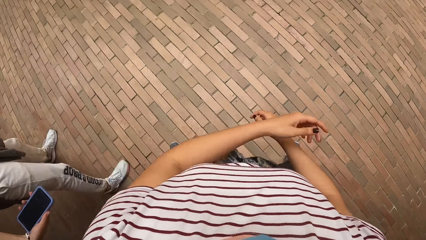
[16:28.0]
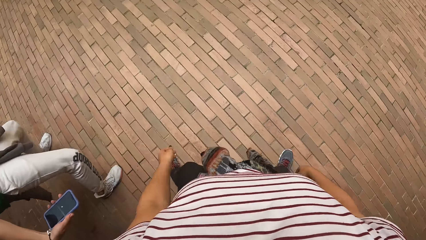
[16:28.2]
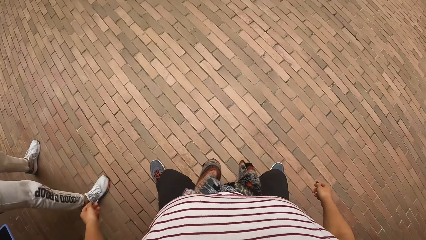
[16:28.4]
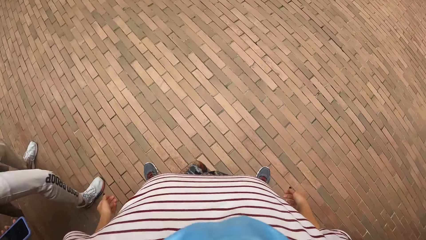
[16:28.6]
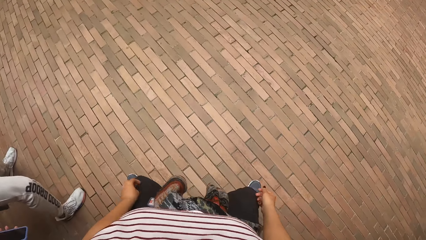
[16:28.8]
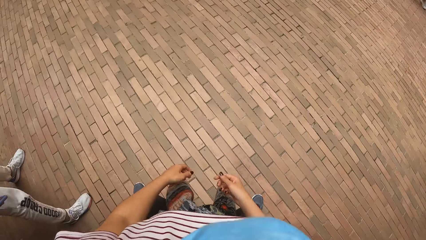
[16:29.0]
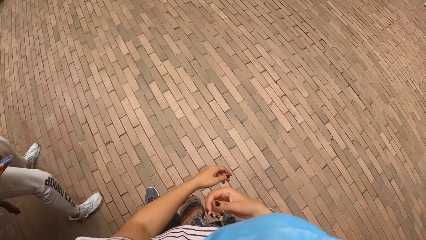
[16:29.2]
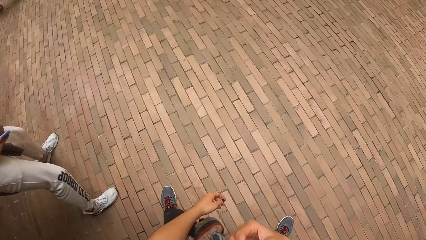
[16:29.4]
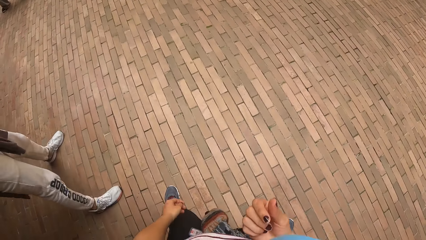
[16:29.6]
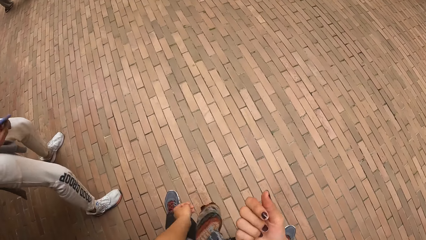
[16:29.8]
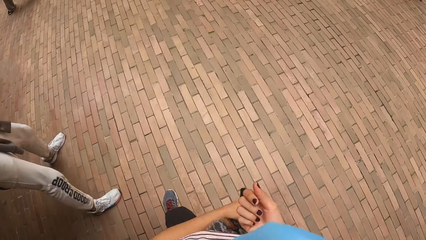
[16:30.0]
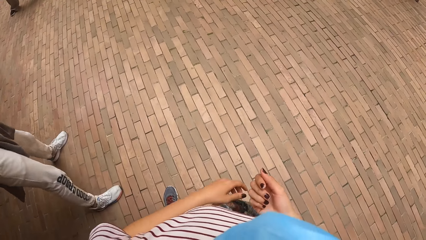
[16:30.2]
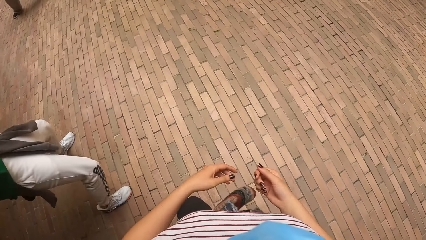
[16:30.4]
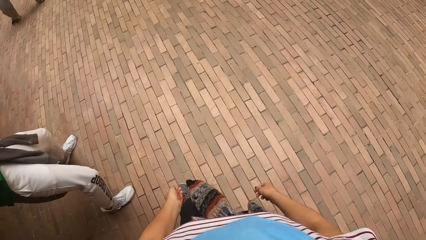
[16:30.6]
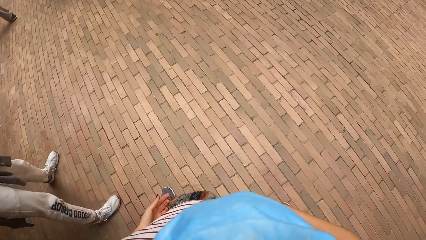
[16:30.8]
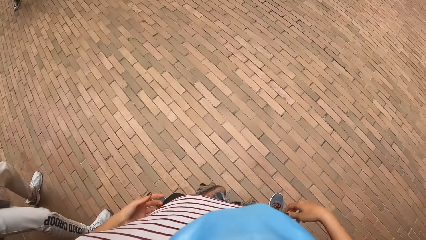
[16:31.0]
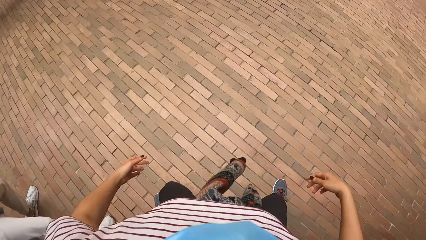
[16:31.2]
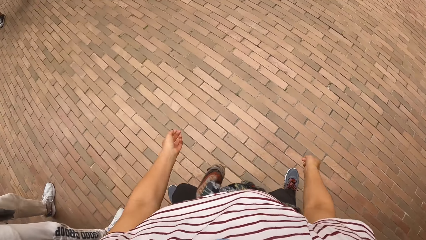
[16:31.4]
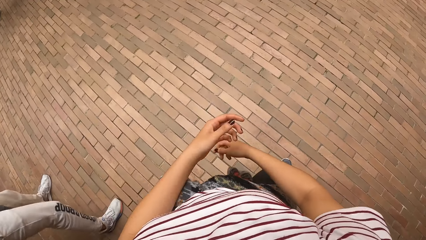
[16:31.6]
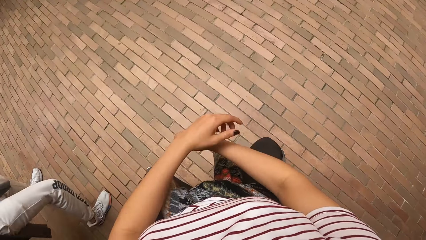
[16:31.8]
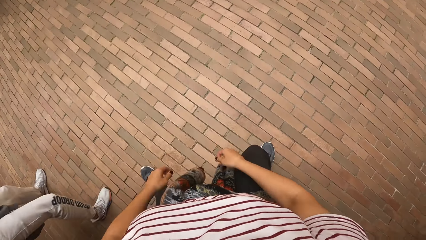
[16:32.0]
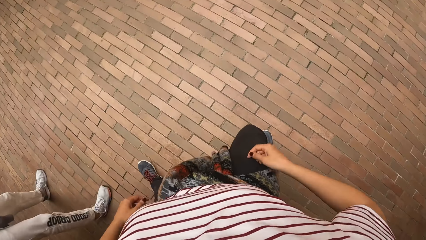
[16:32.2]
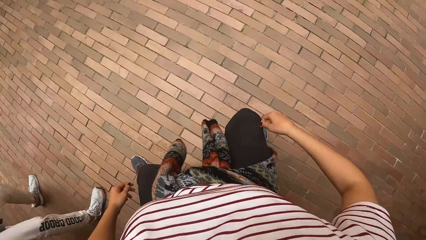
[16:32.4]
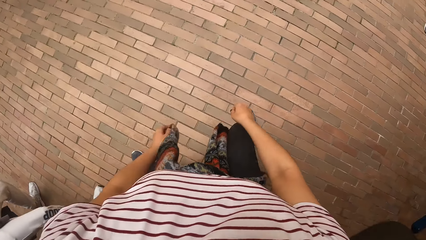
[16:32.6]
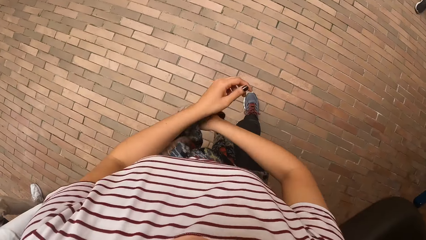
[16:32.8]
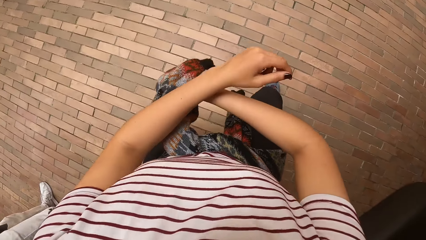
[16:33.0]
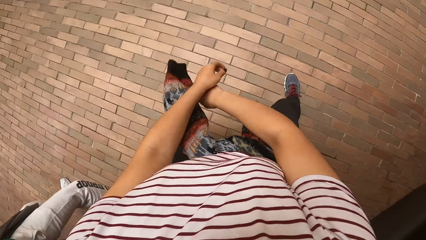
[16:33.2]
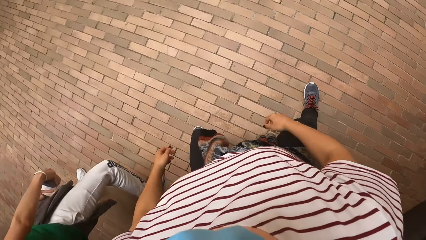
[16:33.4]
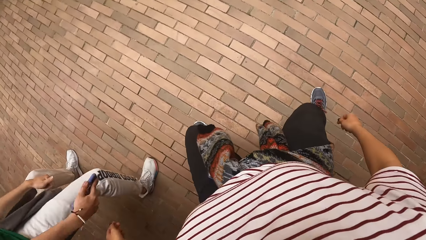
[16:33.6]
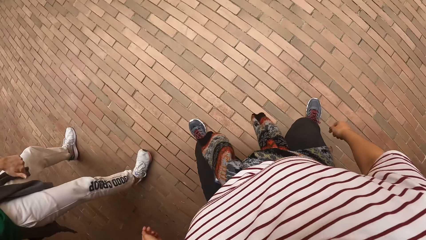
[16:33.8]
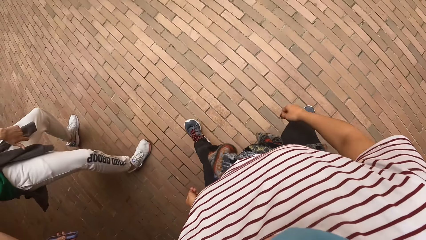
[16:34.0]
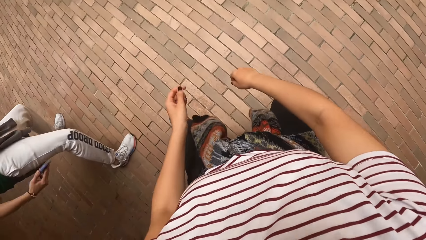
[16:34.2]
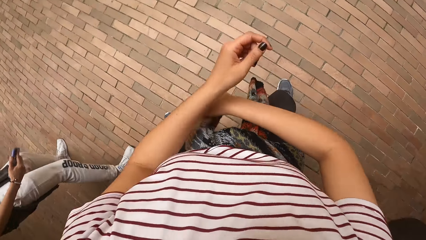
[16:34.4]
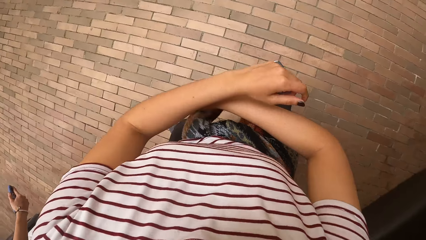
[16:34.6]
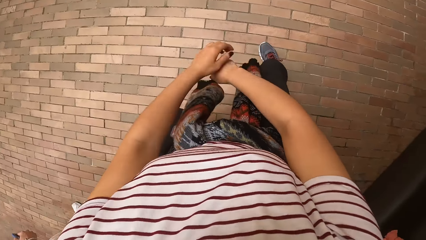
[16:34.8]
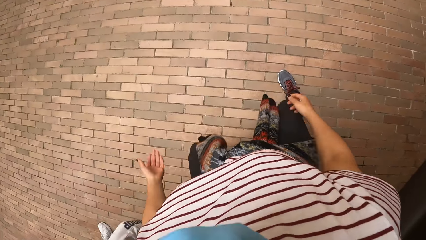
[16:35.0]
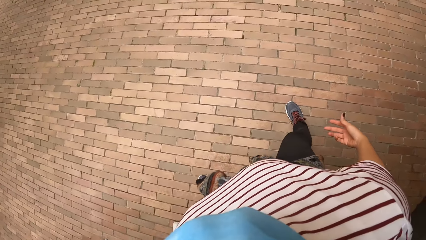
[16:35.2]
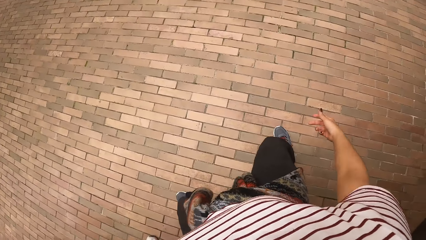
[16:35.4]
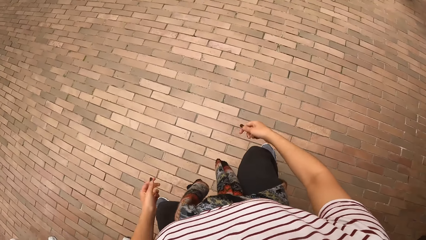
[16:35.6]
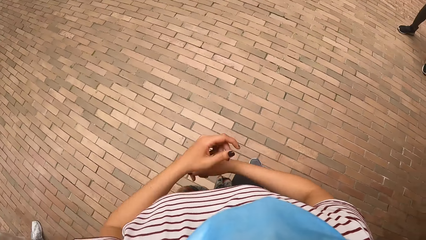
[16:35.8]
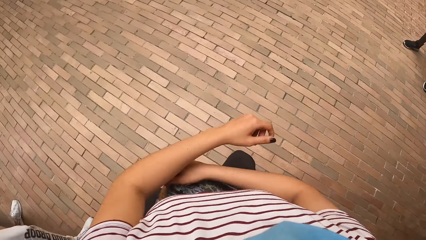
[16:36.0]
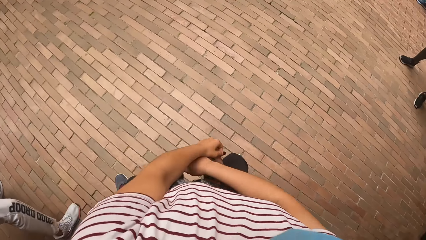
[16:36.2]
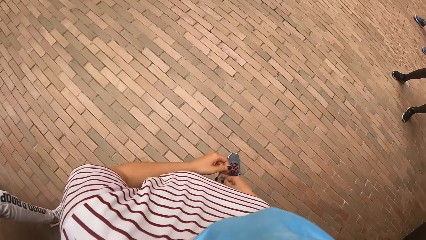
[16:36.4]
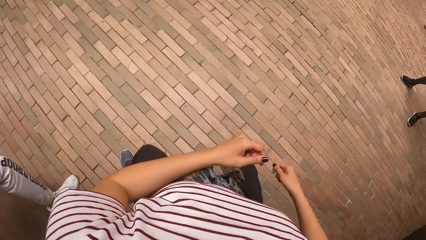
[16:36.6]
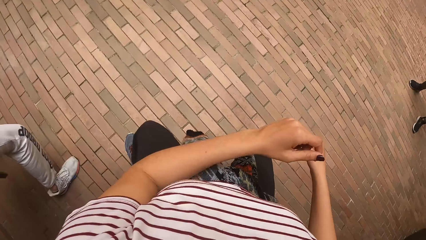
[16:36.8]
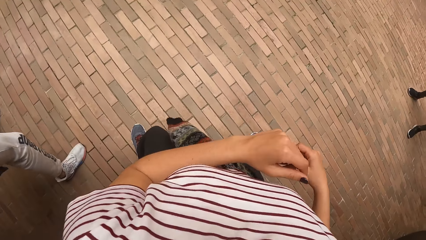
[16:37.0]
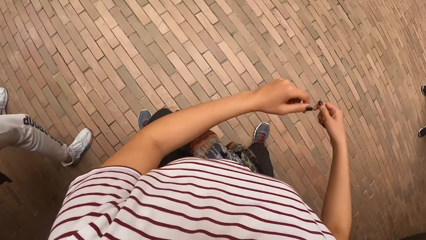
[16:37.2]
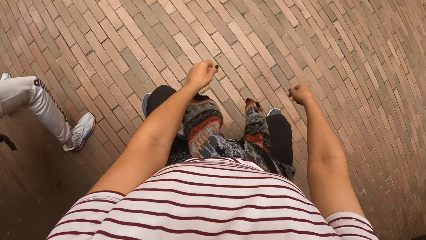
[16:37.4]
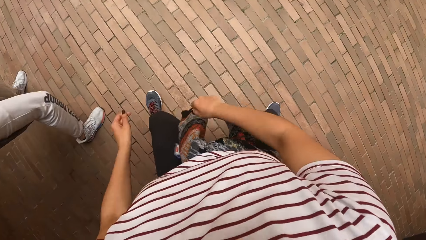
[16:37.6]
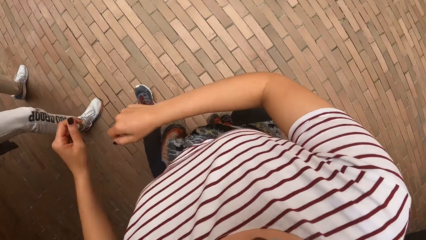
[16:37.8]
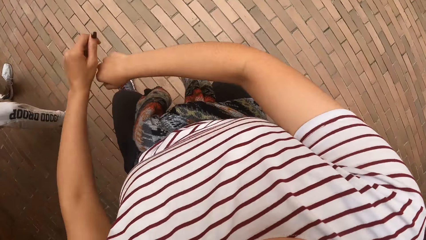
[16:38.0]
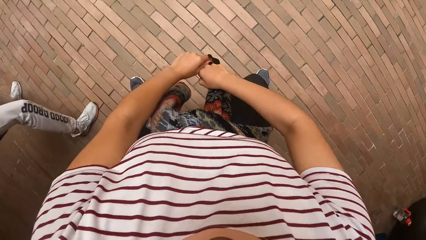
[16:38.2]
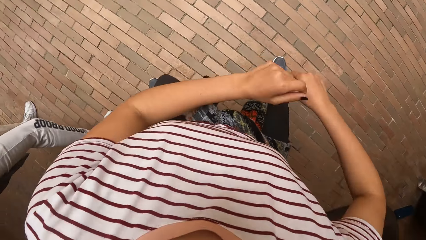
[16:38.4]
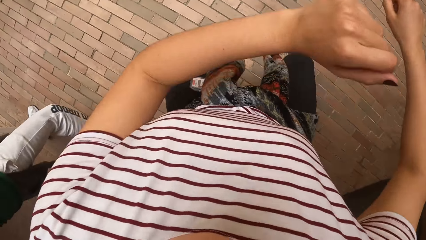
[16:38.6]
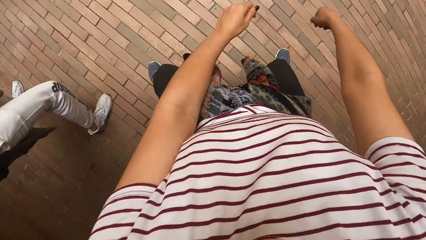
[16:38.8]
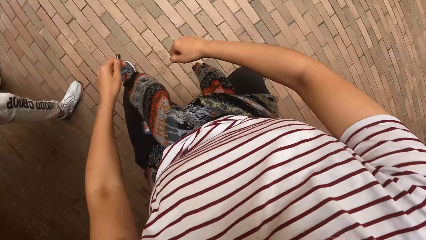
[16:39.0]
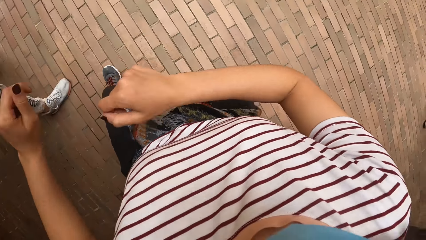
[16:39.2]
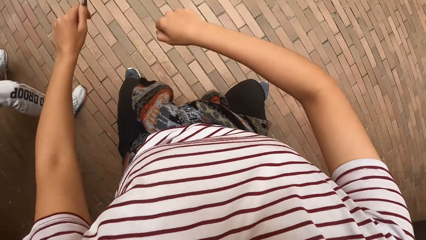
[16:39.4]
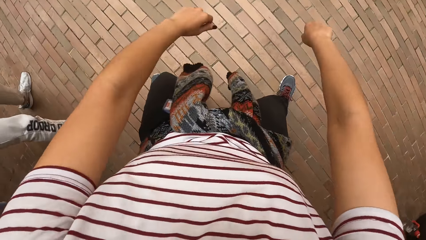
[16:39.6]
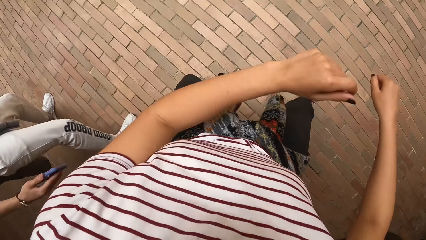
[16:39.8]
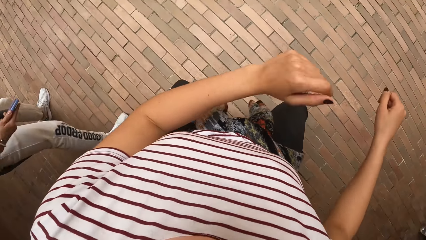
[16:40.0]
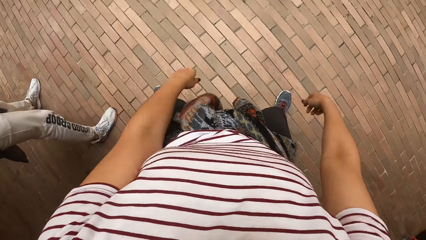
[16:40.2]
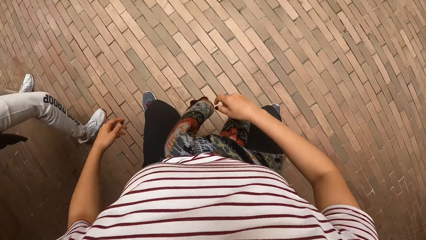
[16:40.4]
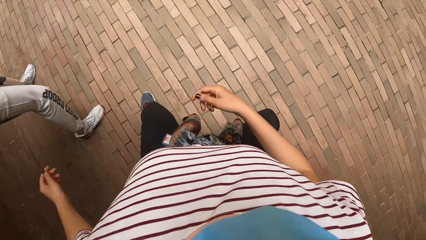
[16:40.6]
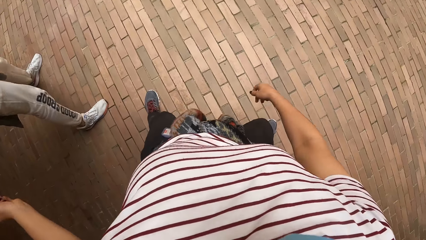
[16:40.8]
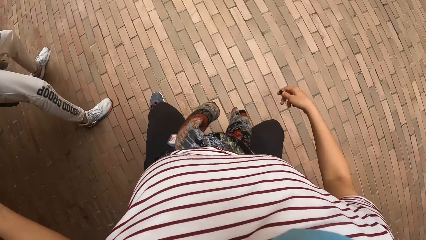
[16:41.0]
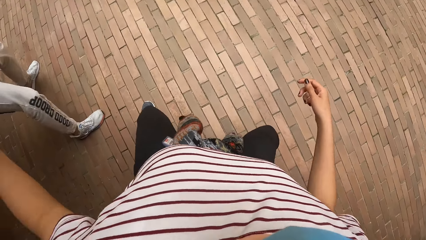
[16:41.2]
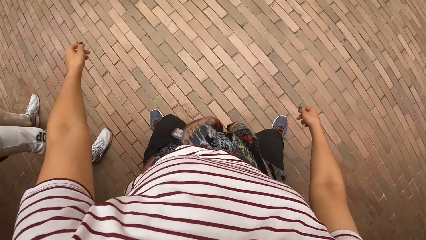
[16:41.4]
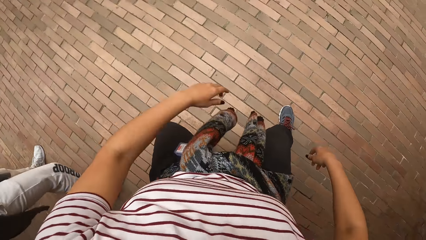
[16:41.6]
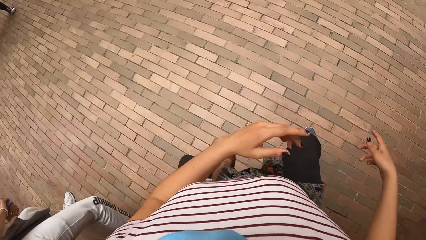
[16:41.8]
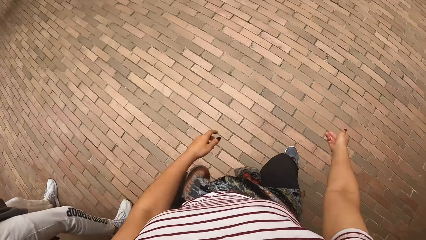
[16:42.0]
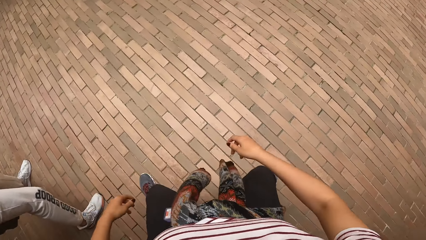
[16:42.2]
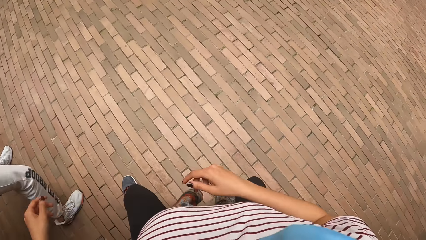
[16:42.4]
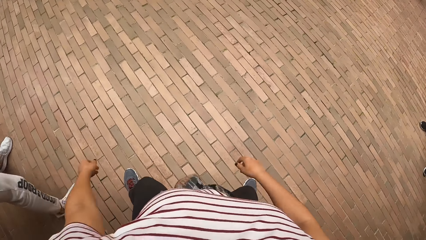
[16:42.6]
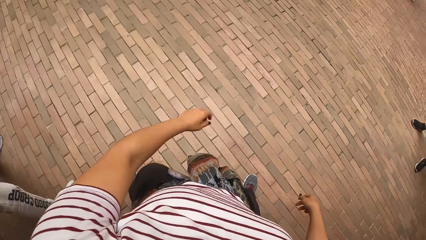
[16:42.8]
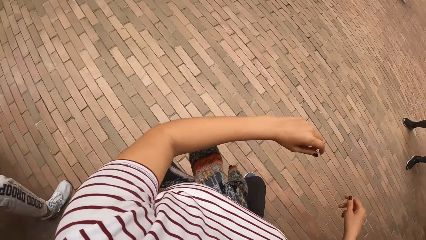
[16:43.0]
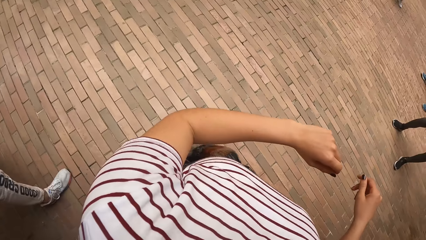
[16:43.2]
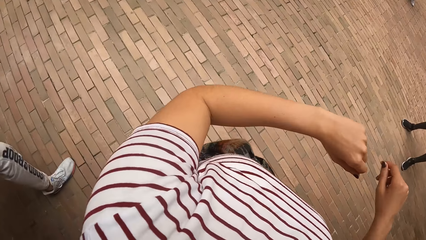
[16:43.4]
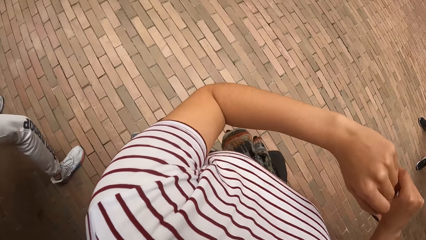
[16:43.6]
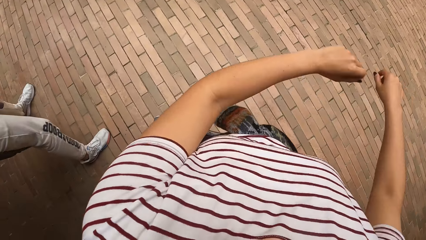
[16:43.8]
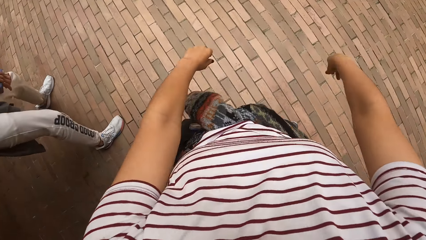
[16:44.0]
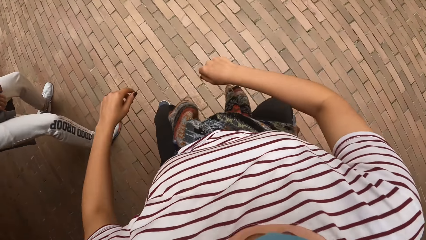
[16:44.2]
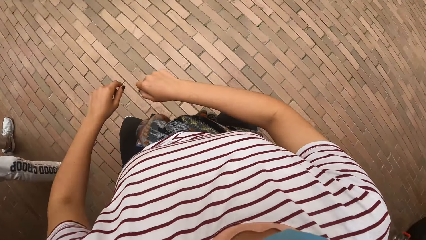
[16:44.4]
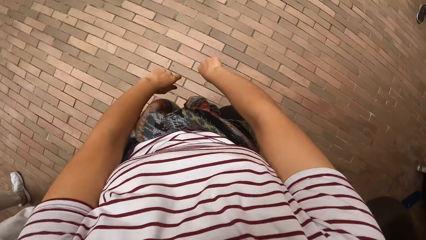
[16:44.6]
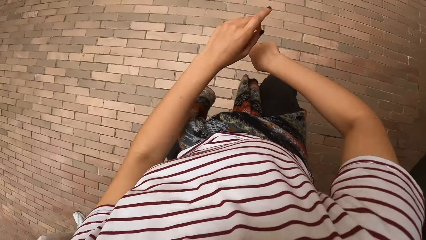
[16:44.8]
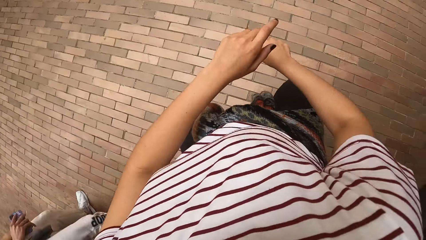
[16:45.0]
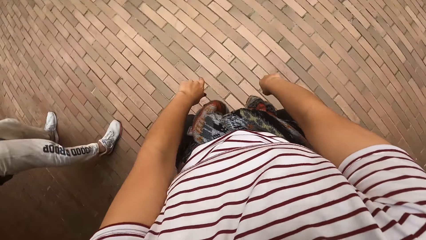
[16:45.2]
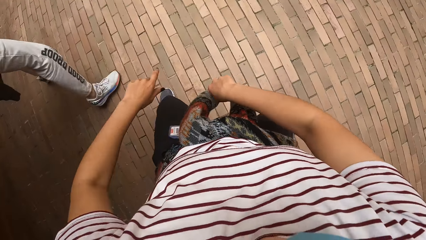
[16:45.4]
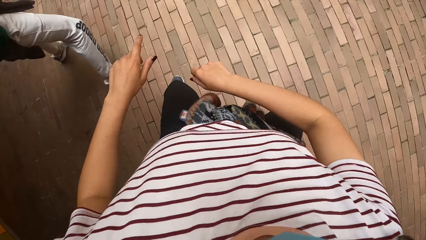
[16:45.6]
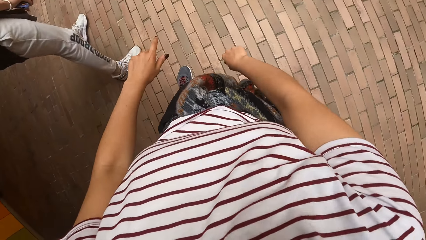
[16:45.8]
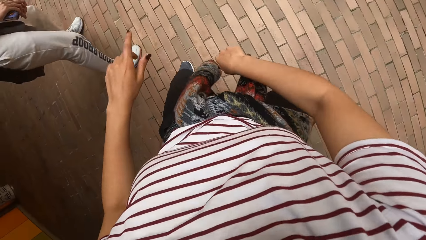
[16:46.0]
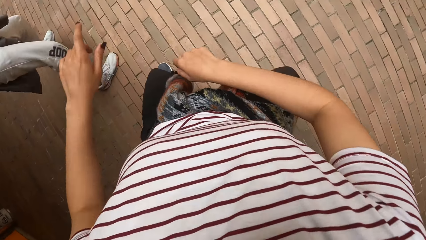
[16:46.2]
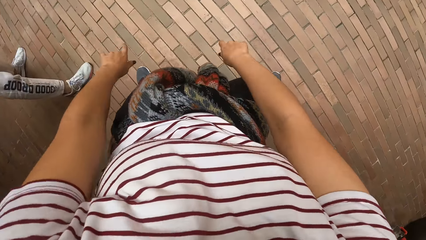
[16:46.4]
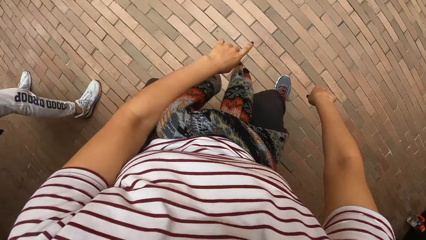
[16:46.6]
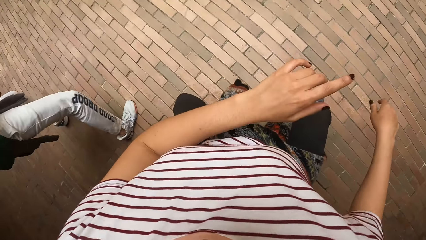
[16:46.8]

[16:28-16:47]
A woman dances in the building.
